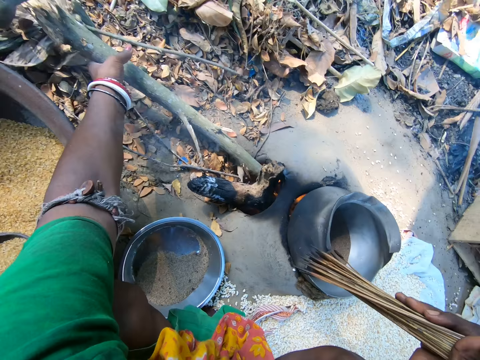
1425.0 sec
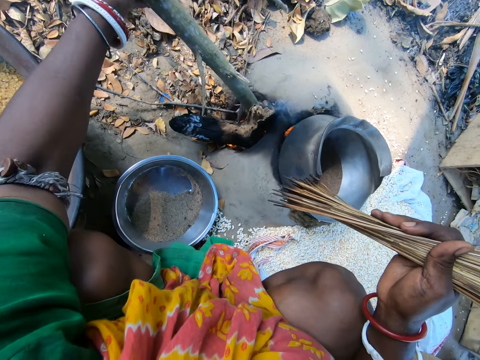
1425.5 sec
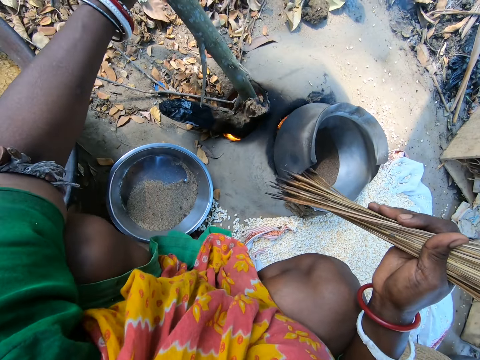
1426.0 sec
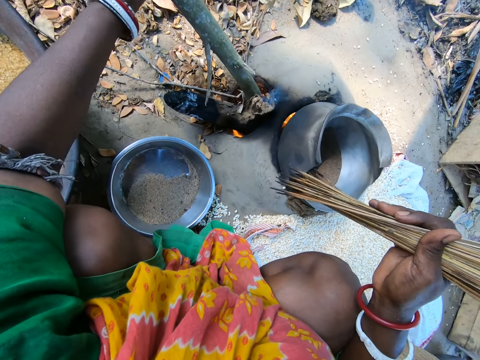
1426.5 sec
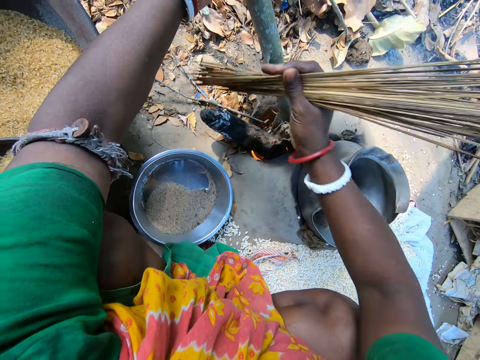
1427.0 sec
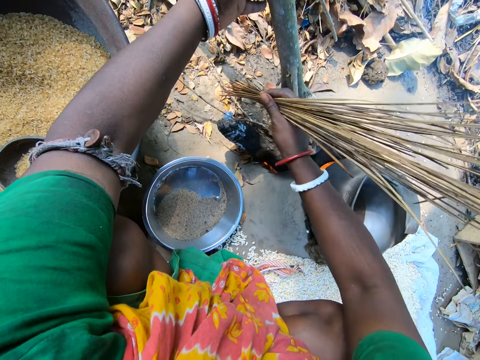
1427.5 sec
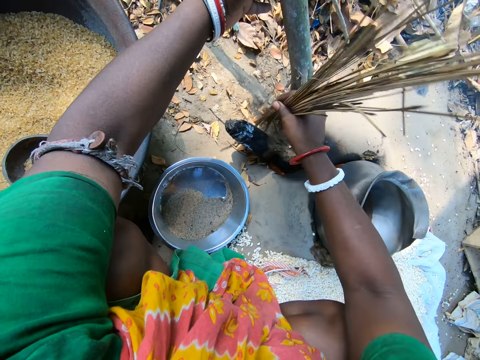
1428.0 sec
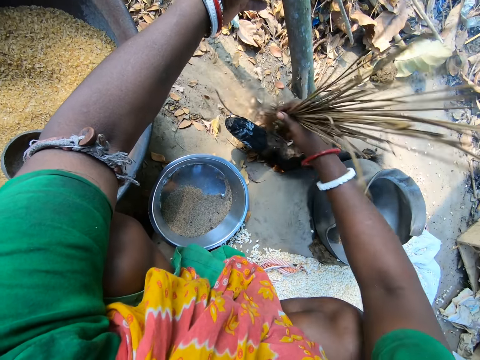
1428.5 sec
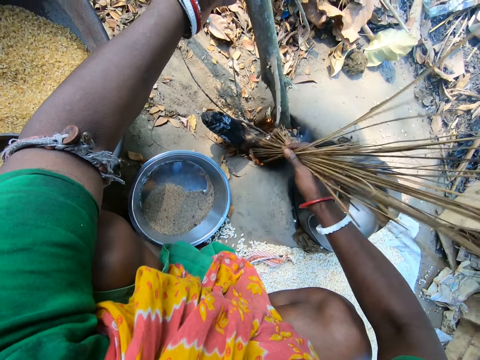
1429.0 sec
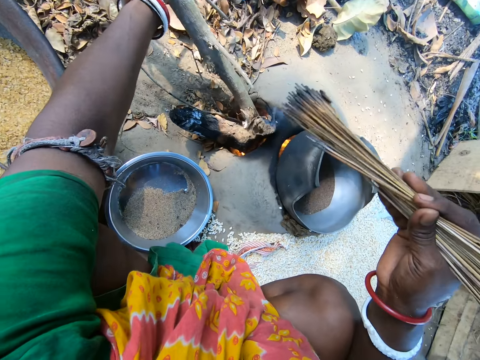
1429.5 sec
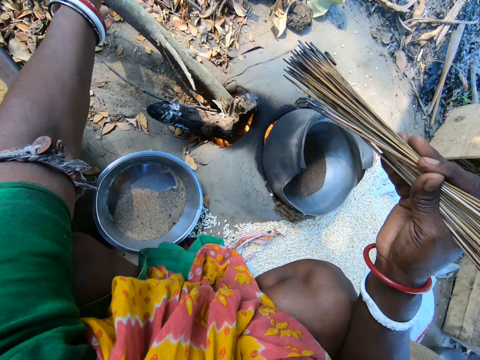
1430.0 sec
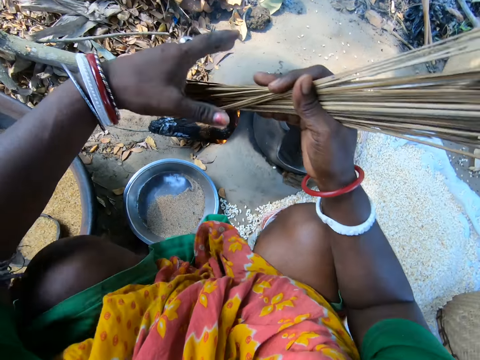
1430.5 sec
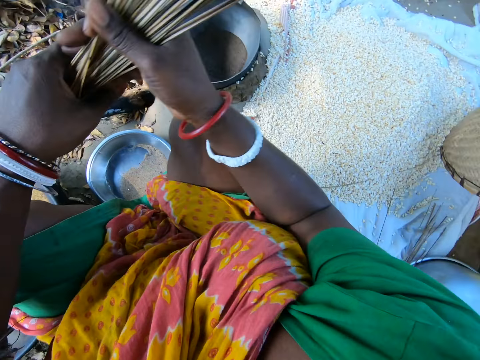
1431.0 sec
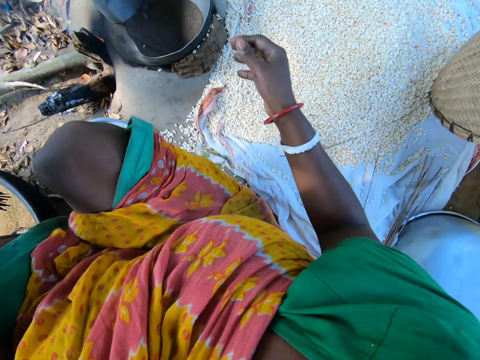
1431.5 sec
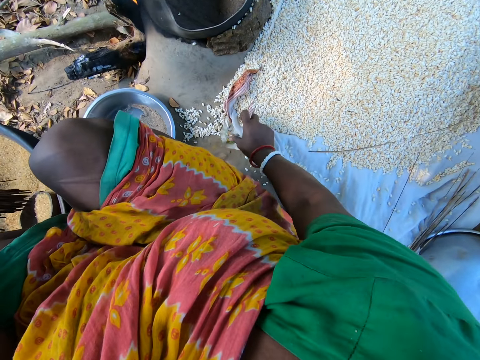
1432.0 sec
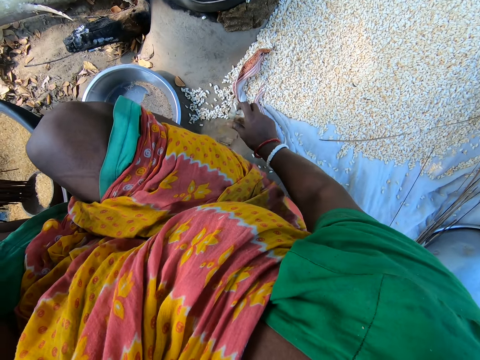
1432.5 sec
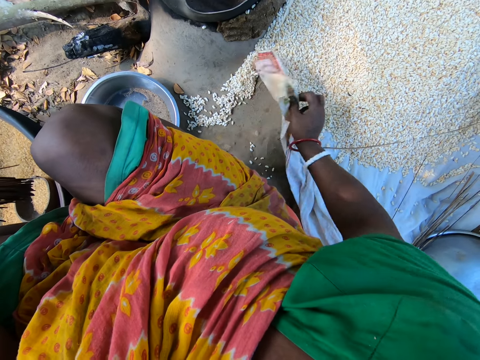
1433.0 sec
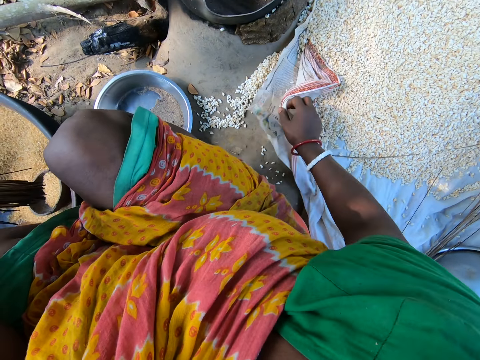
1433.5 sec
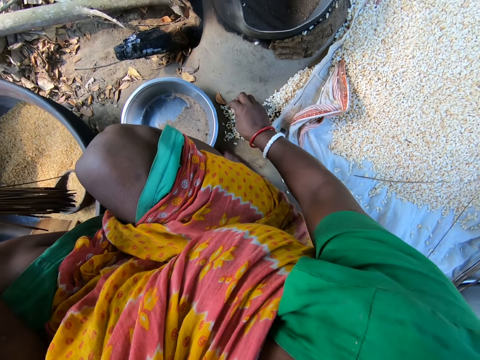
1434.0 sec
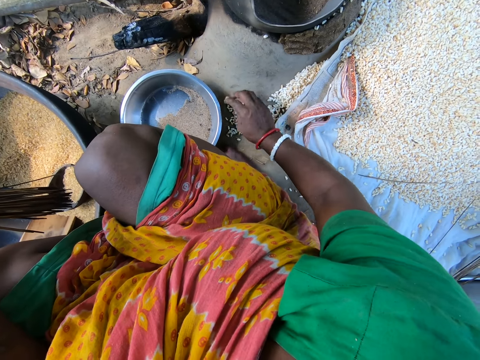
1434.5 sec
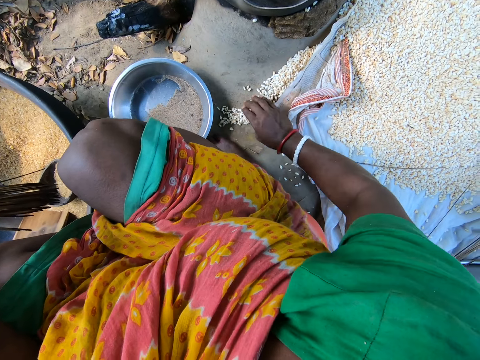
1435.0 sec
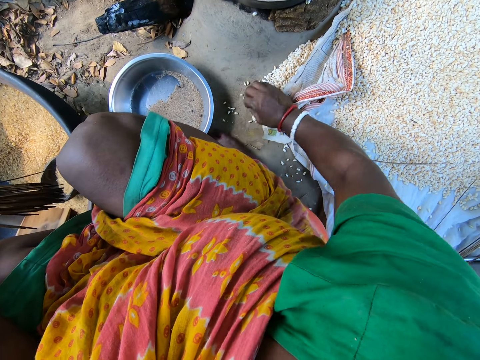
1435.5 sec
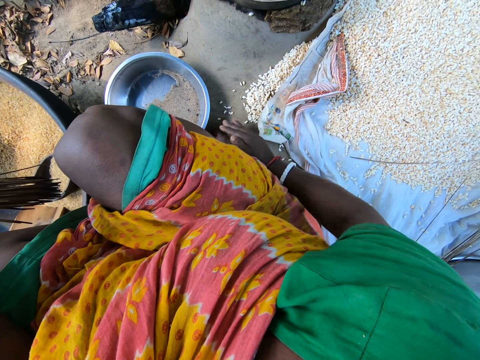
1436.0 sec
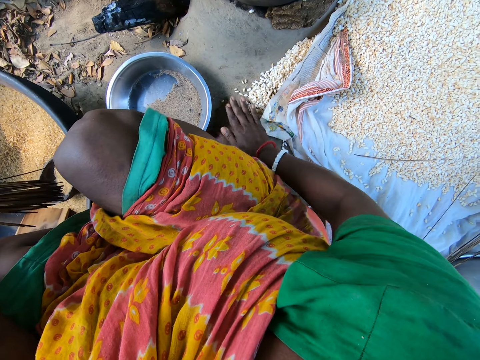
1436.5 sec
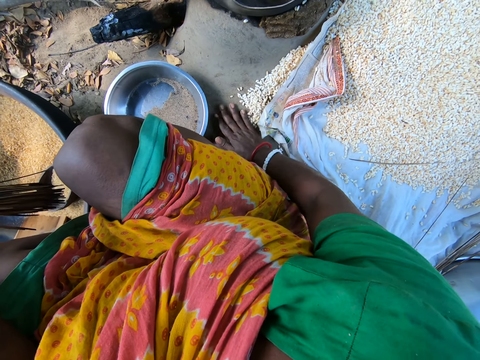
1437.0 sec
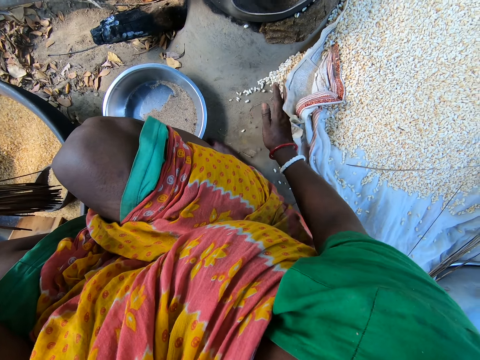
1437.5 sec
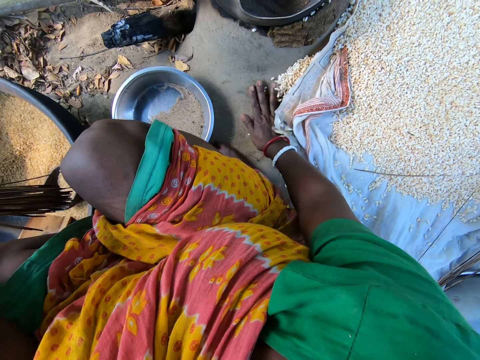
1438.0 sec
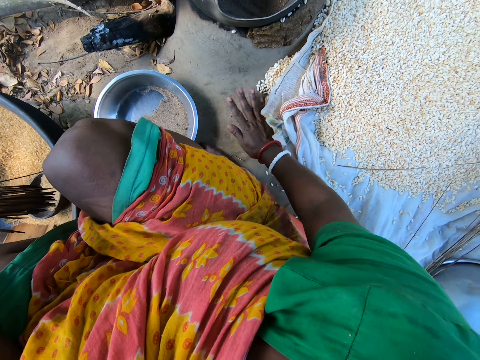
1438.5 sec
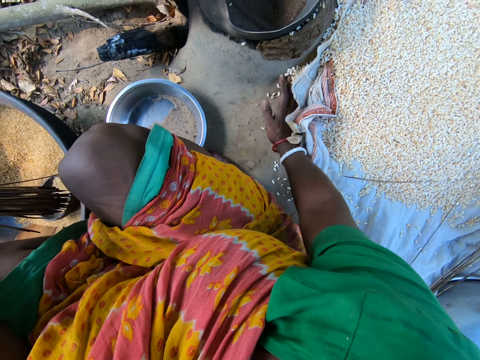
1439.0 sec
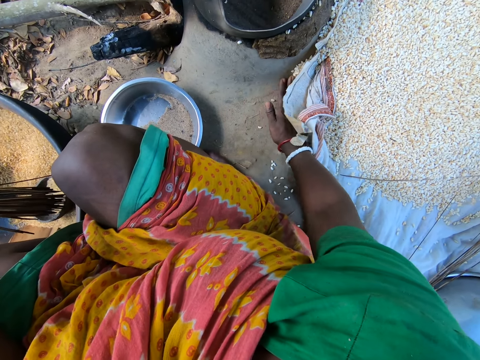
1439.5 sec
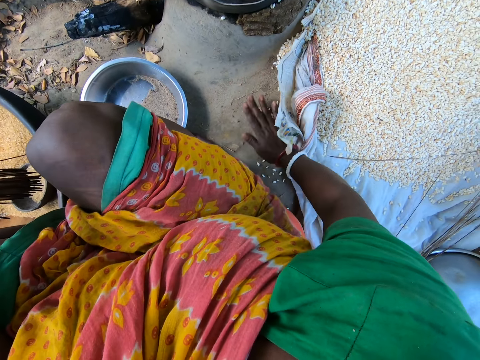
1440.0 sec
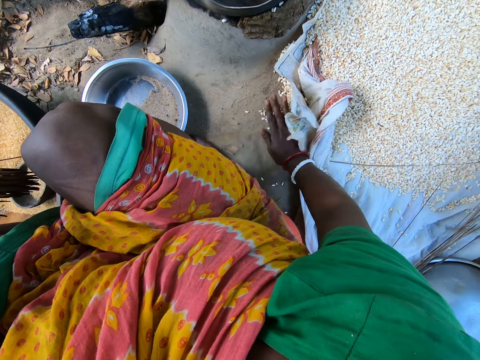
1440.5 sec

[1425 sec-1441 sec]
The camera wearer picks up firewood. She inserts the firewood into the fire in the stone stove. She sweeps dry leaves into the fire with the broomsticks. She places the broomsticks in her left hand. She picks up the sack and flaps the sack. She pushes the leaf with her finger. She gathers fallen maize grains on the ground with her hand. She pushes the maize grains under the sack.

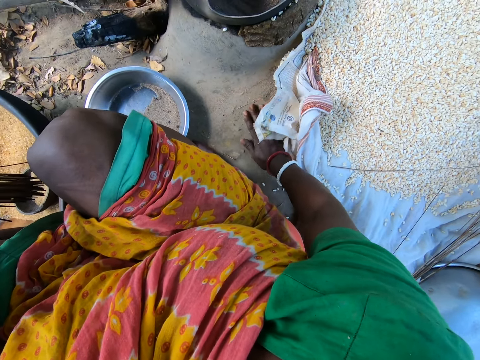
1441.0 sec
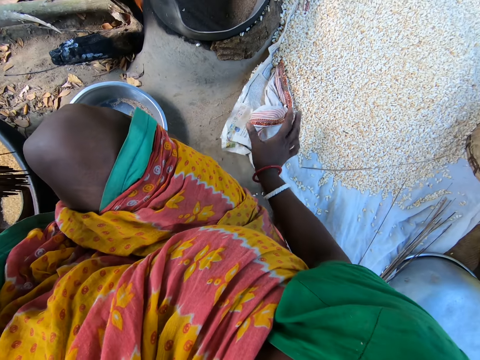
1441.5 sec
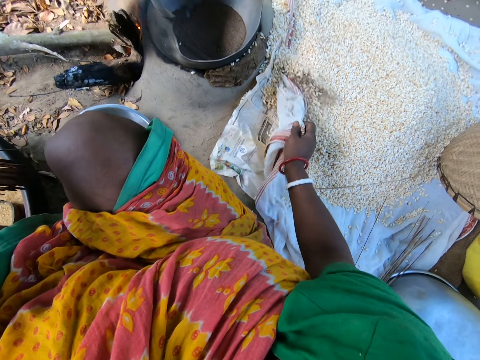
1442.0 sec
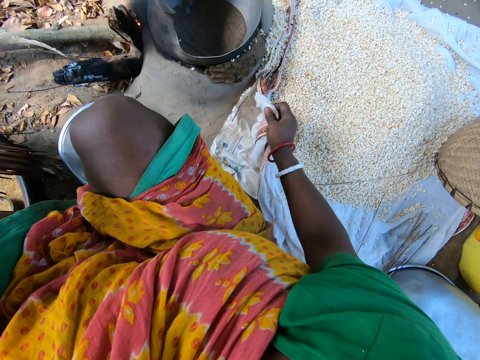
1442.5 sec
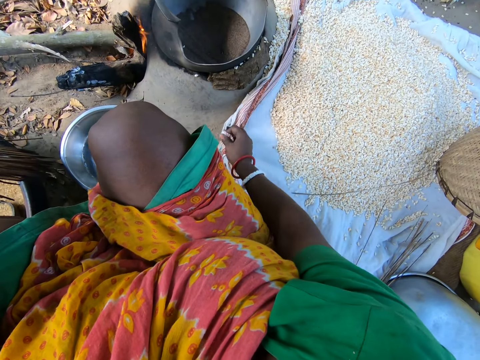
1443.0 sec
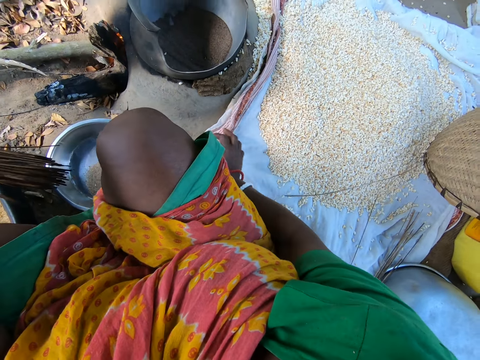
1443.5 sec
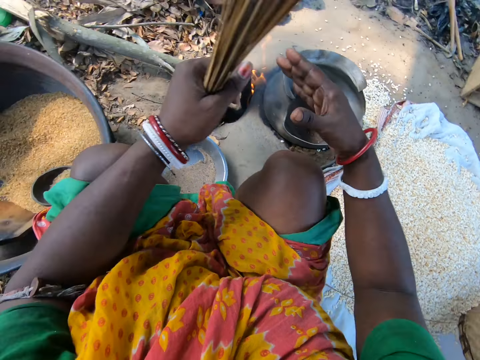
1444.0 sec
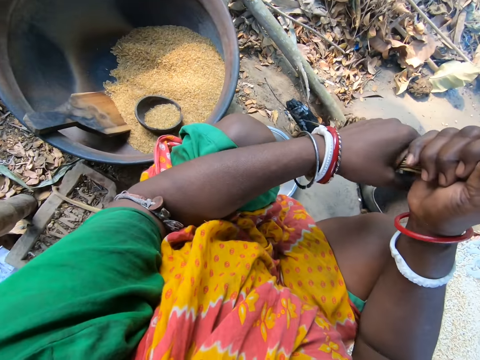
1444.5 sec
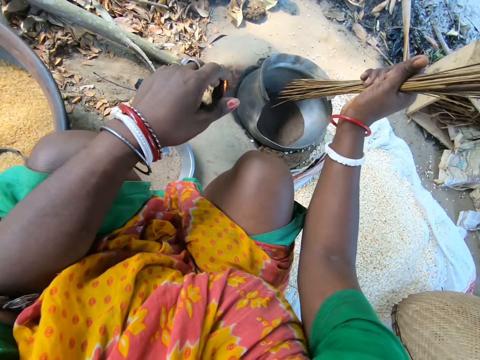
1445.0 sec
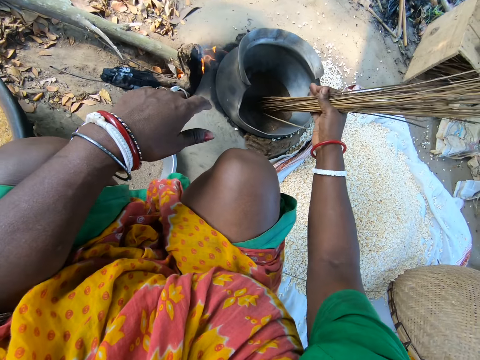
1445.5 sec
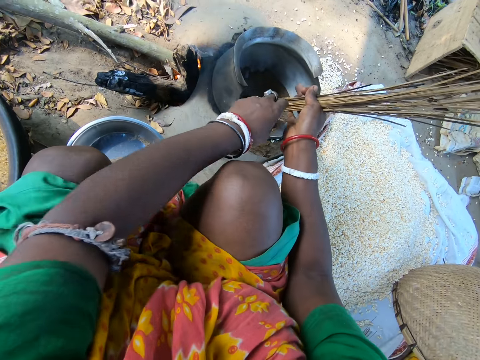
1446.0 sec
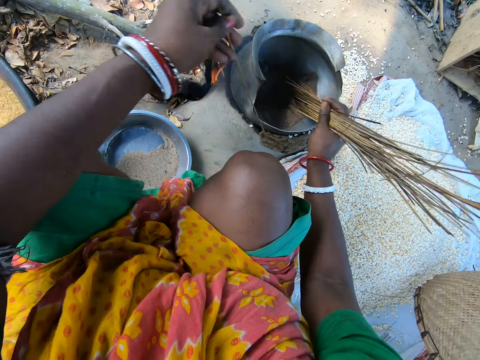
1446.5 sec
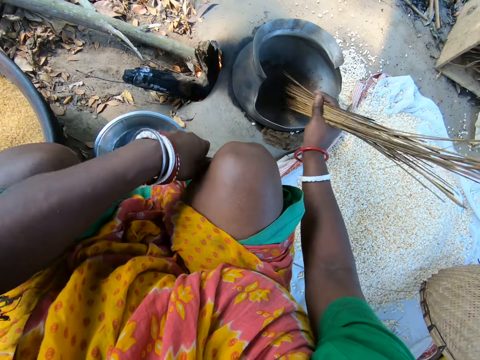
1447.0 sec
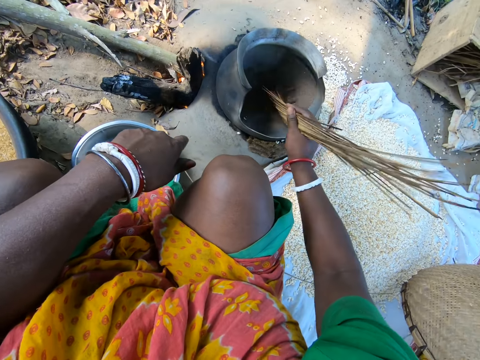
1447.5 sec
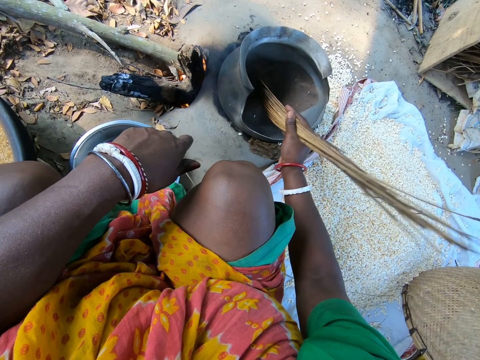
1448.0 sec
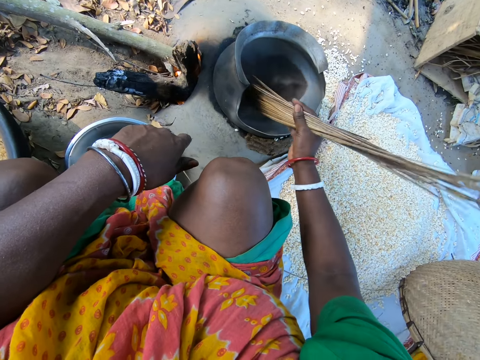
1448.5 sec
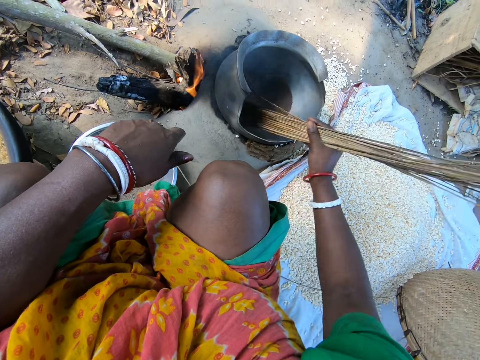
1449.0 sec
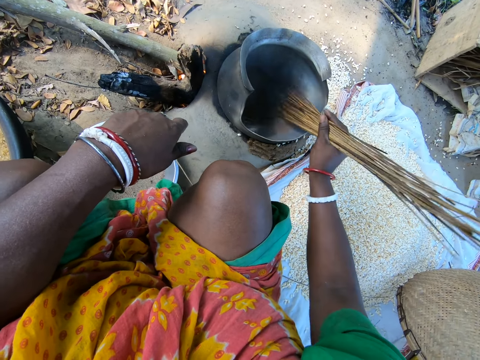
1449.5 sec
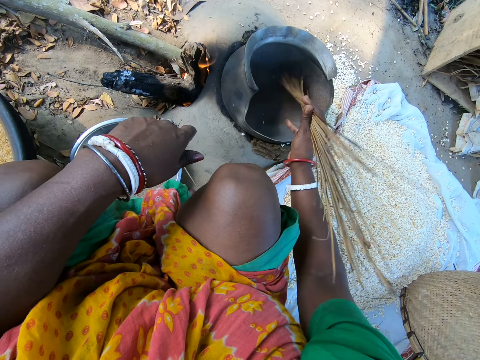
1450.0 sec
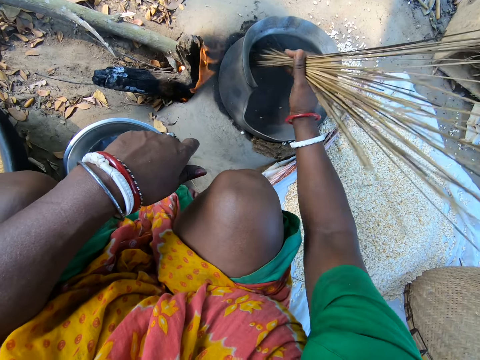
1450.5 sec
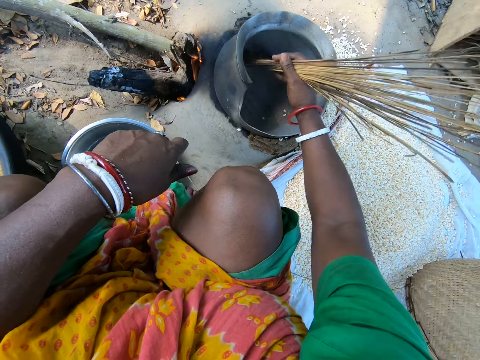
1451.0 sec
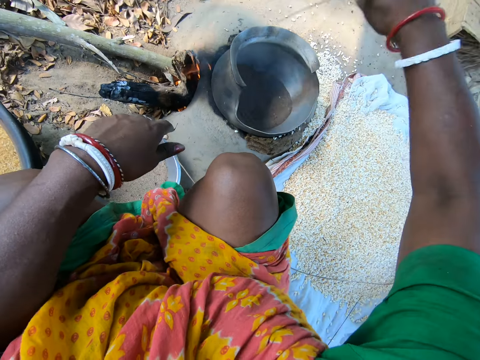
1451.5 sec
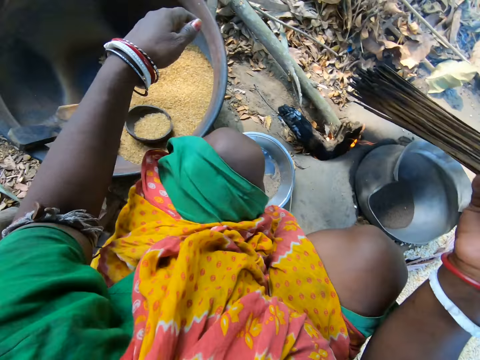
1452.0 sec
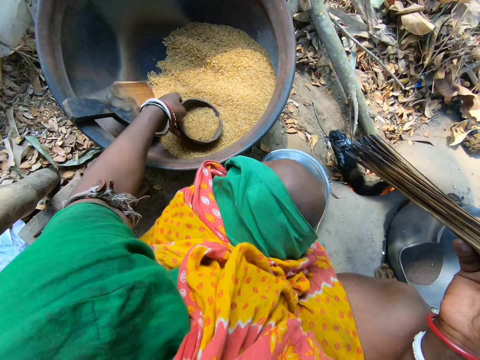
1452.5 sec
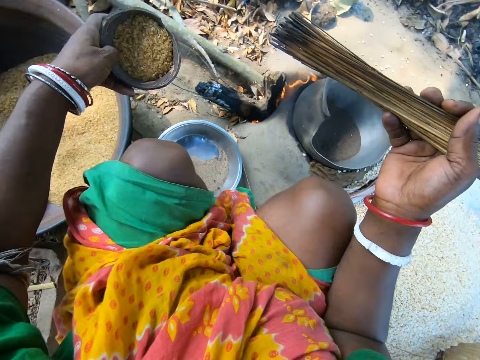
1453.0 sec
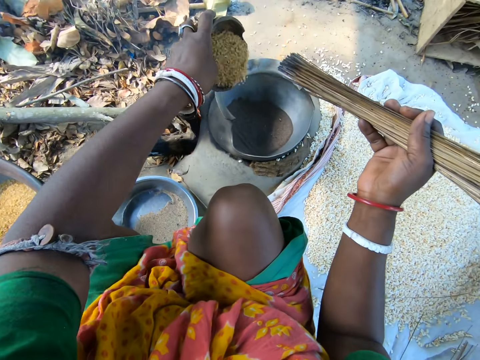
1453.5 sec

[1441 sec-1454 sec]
The camera wearer pushes the seeds or maize grains with the sack. She flaps the sack. She places the broomsticks in her right hand. She places the broomsticks in the pot. She picks up the broomstick with her left hand. She stirs the sand inside the pot with the broomsticks. She drops the broomstick on the floor. She stirs the sand inside the pot with the broomsticks. She sweeps the maize grains from the pot to a sack on the ground. She takes a cup with maize grains.
